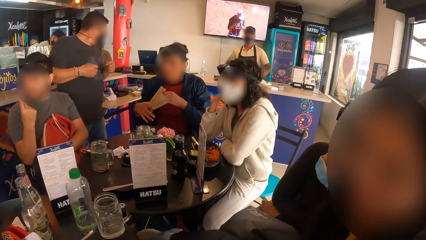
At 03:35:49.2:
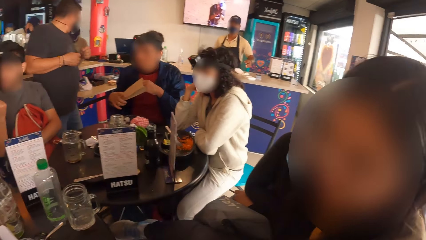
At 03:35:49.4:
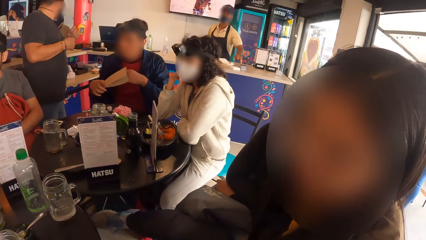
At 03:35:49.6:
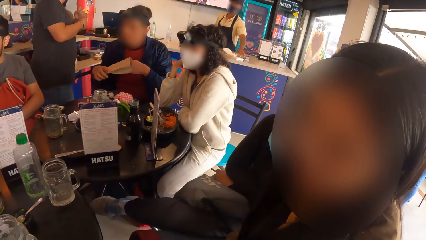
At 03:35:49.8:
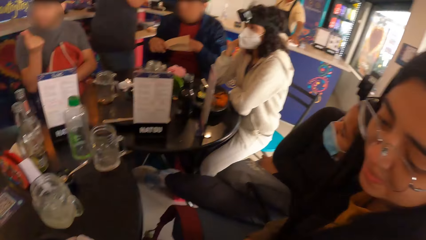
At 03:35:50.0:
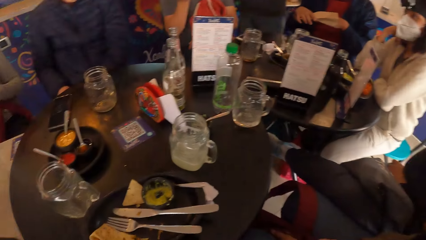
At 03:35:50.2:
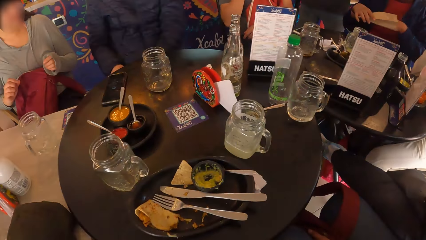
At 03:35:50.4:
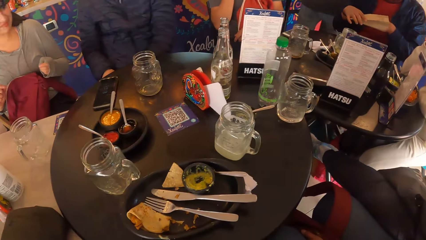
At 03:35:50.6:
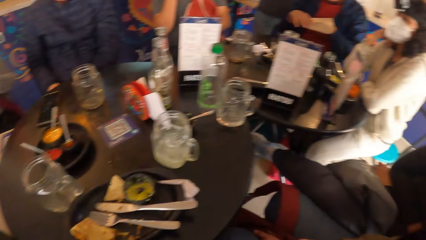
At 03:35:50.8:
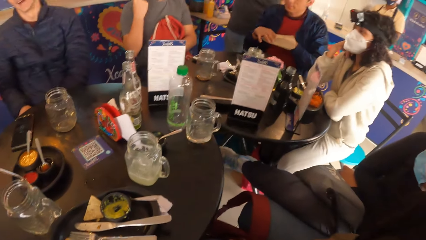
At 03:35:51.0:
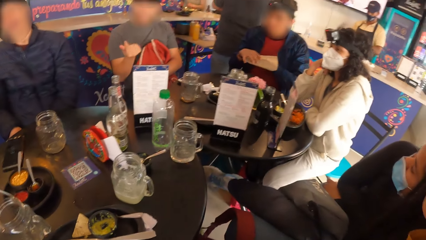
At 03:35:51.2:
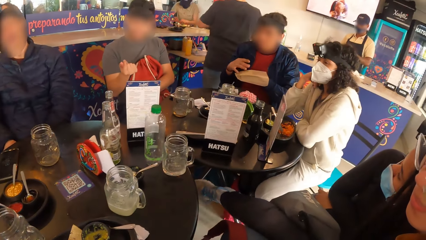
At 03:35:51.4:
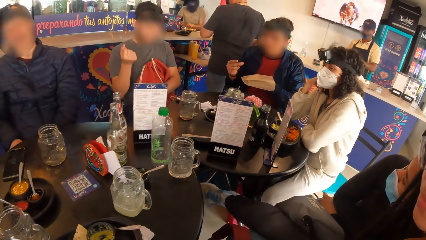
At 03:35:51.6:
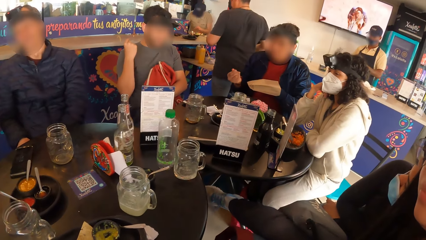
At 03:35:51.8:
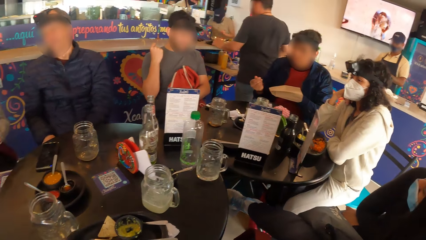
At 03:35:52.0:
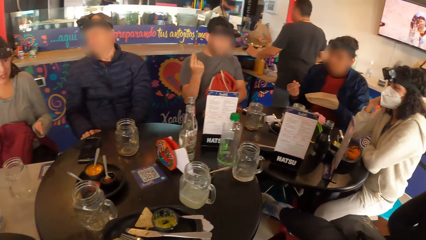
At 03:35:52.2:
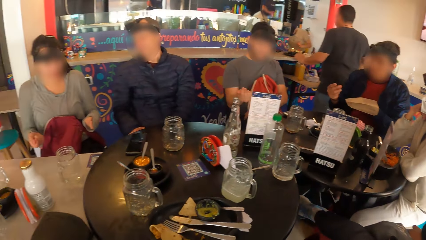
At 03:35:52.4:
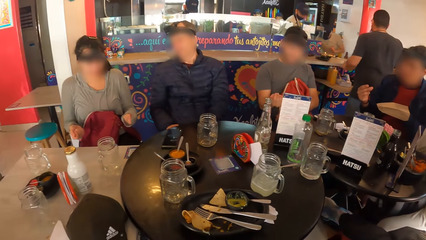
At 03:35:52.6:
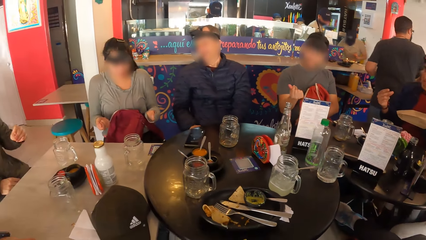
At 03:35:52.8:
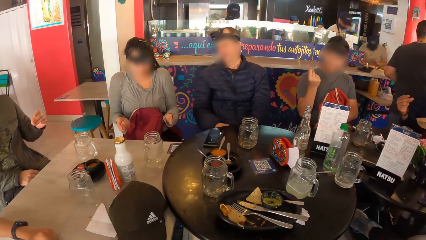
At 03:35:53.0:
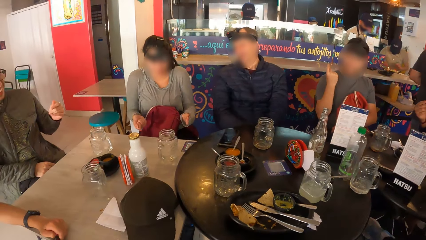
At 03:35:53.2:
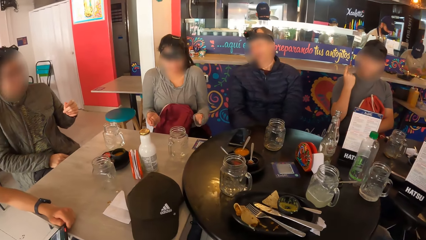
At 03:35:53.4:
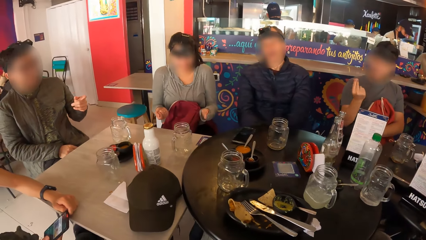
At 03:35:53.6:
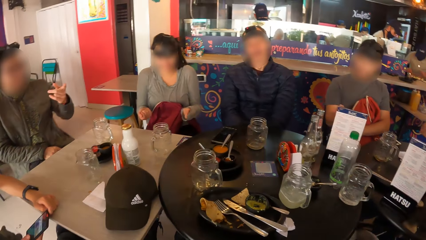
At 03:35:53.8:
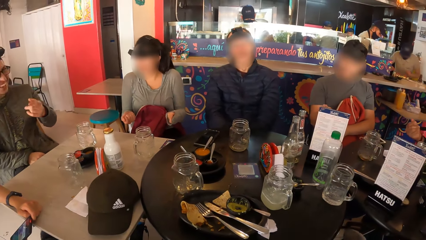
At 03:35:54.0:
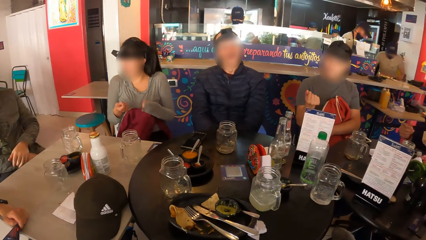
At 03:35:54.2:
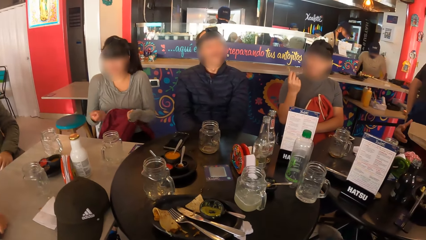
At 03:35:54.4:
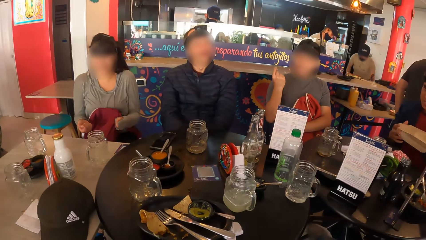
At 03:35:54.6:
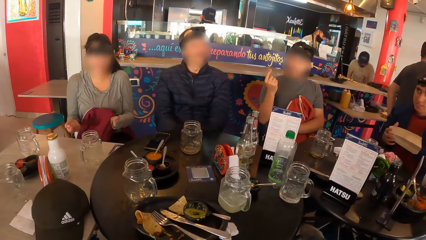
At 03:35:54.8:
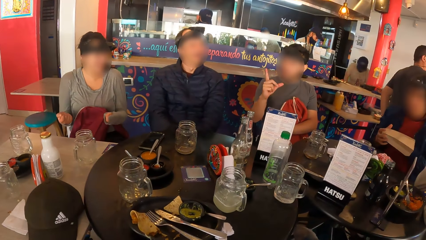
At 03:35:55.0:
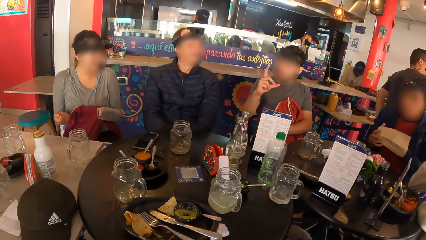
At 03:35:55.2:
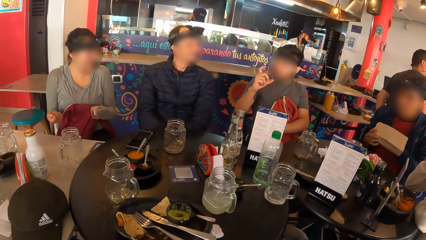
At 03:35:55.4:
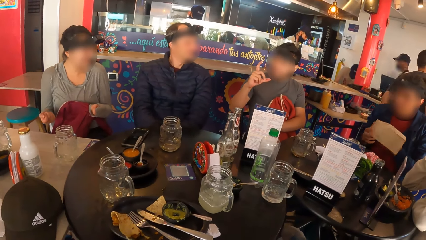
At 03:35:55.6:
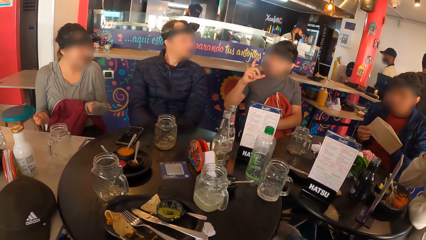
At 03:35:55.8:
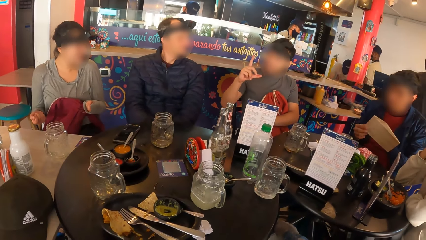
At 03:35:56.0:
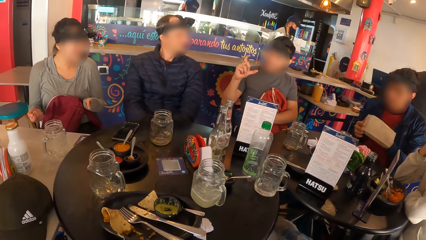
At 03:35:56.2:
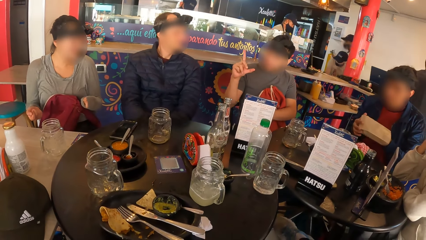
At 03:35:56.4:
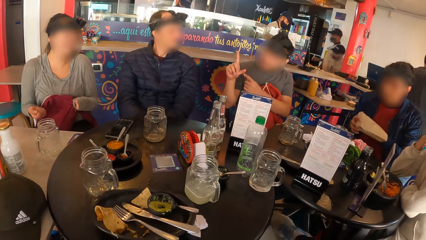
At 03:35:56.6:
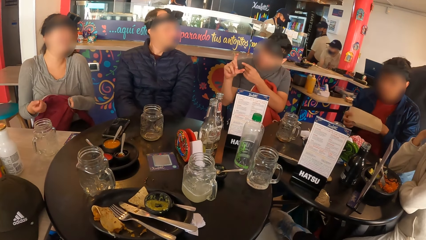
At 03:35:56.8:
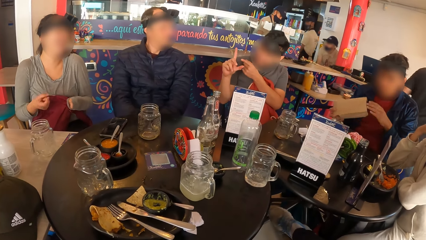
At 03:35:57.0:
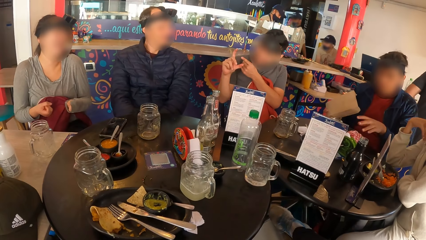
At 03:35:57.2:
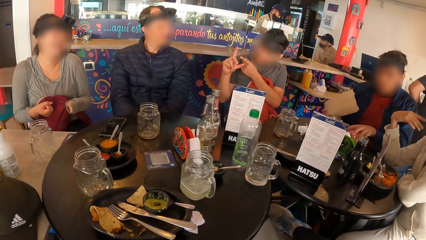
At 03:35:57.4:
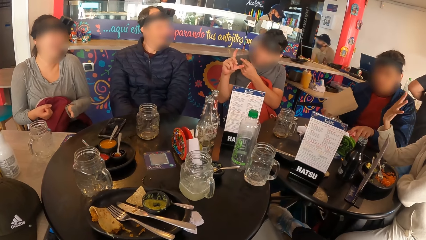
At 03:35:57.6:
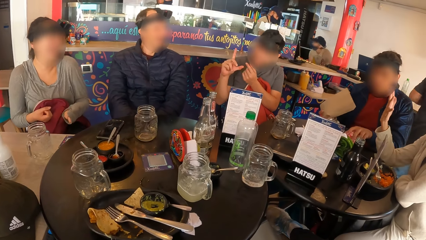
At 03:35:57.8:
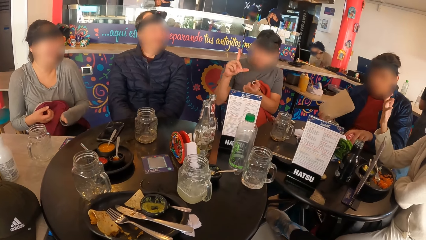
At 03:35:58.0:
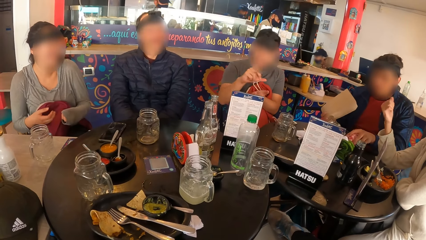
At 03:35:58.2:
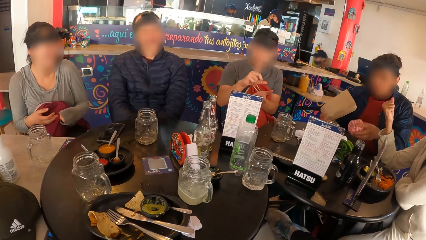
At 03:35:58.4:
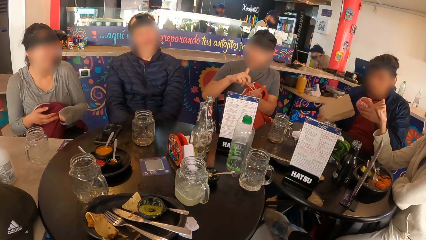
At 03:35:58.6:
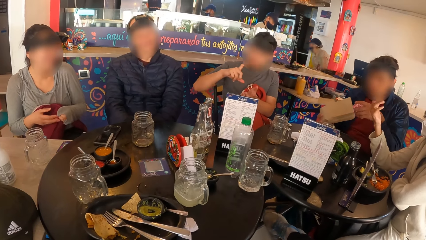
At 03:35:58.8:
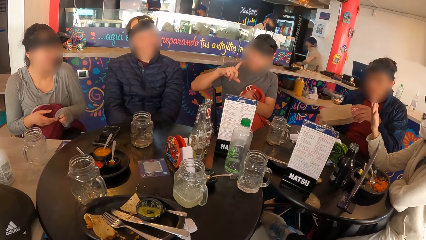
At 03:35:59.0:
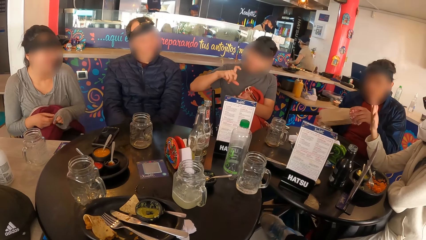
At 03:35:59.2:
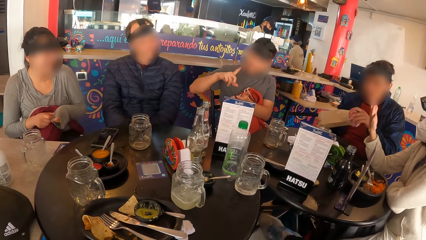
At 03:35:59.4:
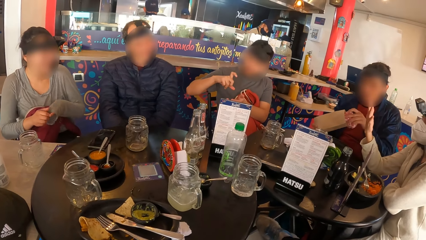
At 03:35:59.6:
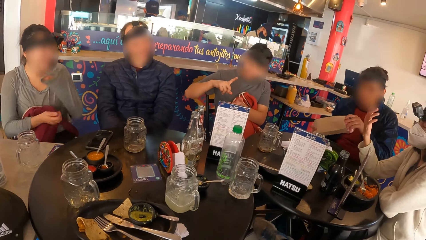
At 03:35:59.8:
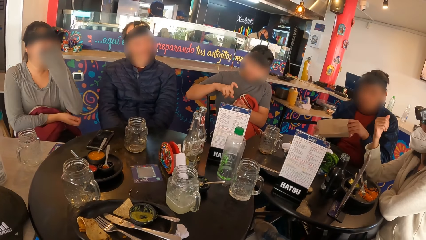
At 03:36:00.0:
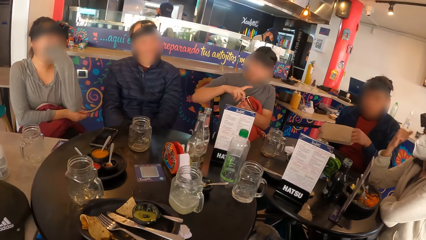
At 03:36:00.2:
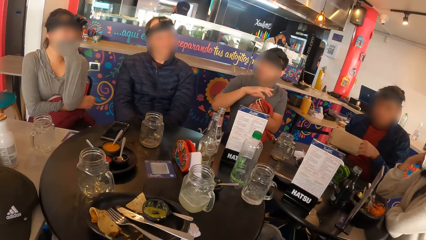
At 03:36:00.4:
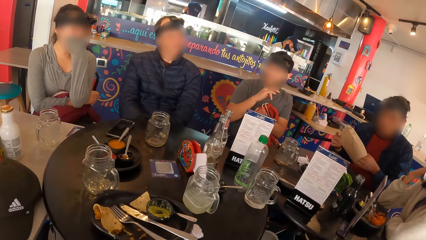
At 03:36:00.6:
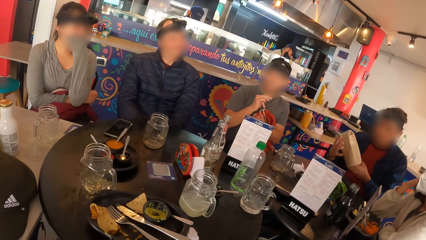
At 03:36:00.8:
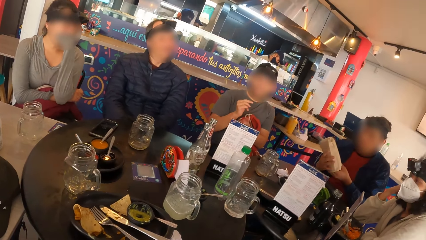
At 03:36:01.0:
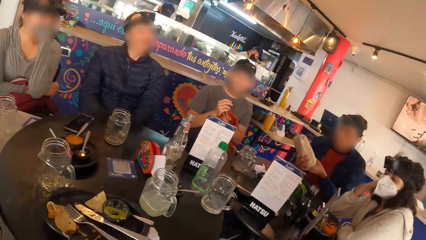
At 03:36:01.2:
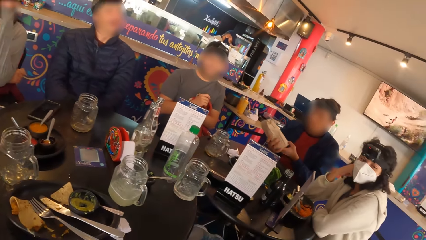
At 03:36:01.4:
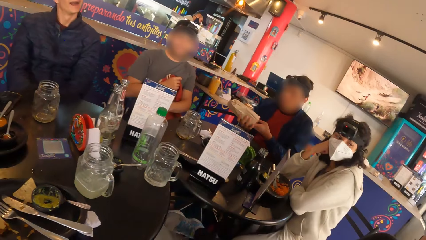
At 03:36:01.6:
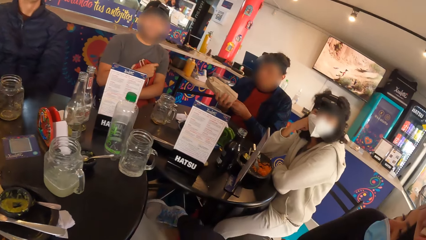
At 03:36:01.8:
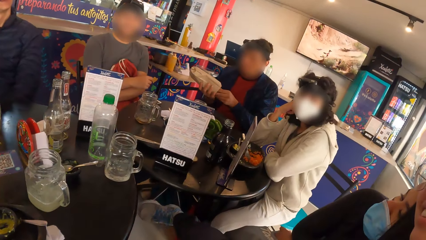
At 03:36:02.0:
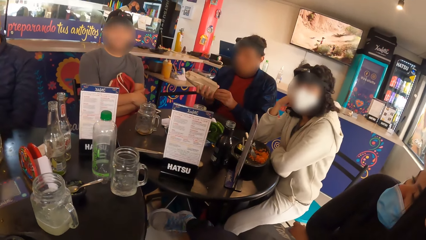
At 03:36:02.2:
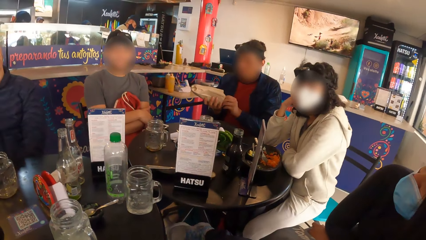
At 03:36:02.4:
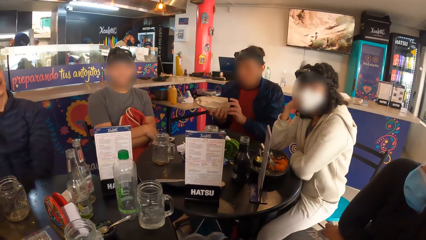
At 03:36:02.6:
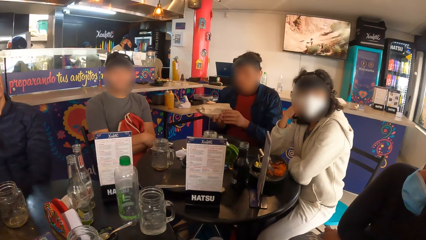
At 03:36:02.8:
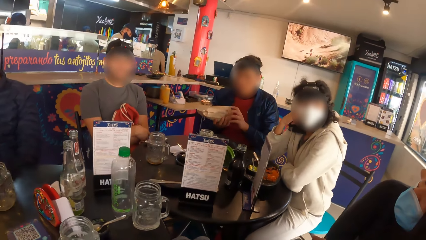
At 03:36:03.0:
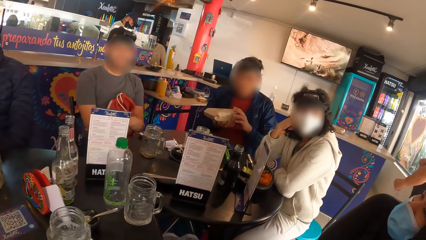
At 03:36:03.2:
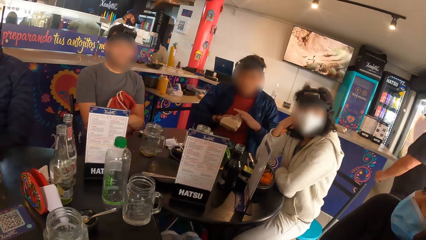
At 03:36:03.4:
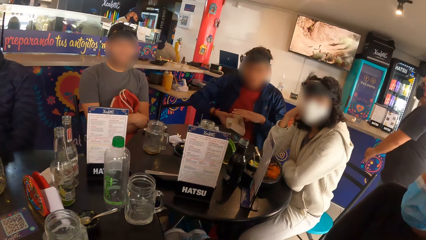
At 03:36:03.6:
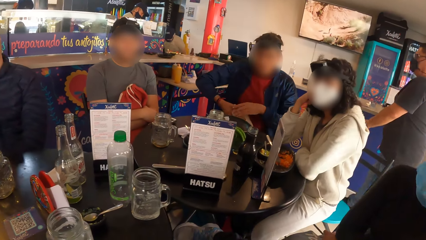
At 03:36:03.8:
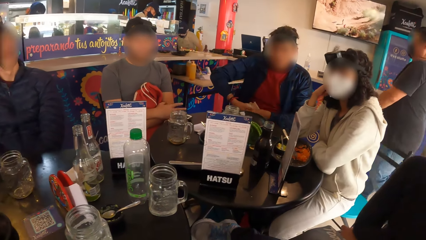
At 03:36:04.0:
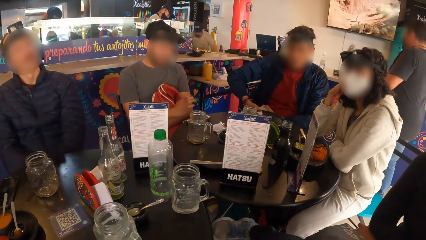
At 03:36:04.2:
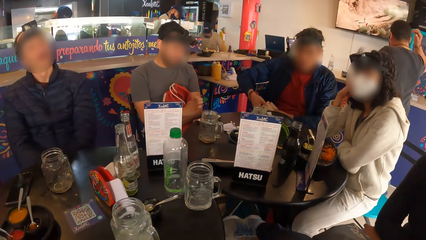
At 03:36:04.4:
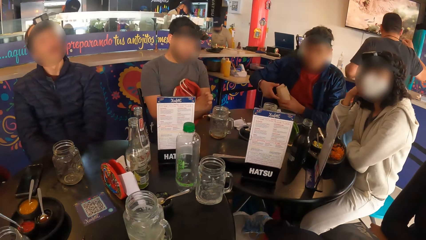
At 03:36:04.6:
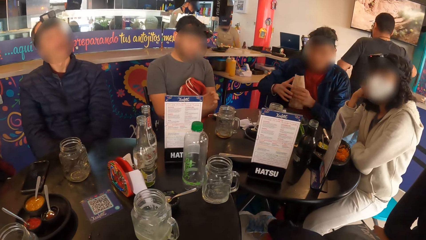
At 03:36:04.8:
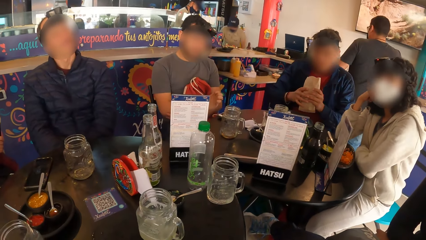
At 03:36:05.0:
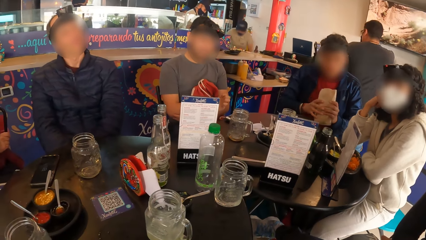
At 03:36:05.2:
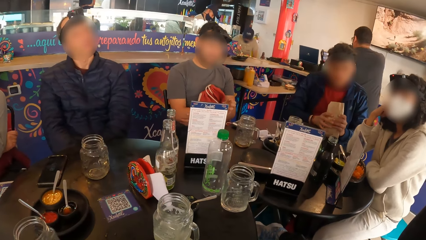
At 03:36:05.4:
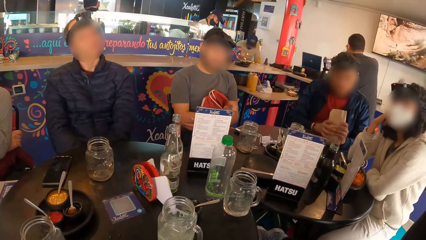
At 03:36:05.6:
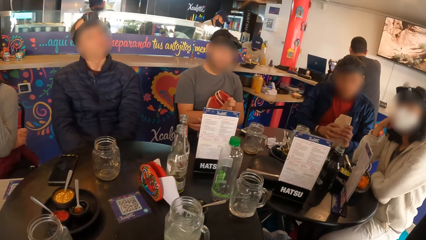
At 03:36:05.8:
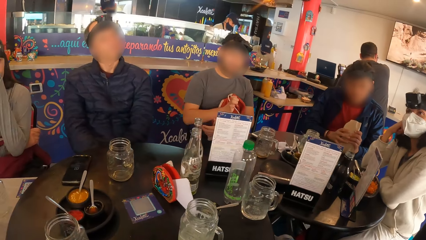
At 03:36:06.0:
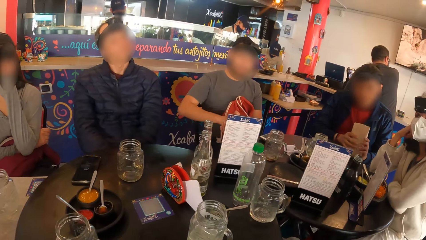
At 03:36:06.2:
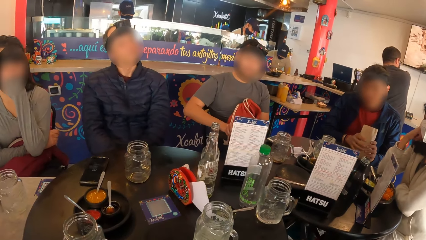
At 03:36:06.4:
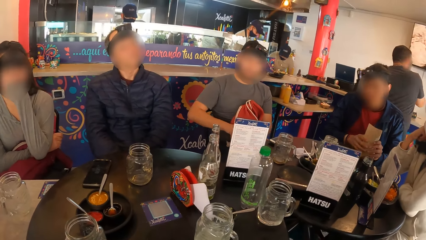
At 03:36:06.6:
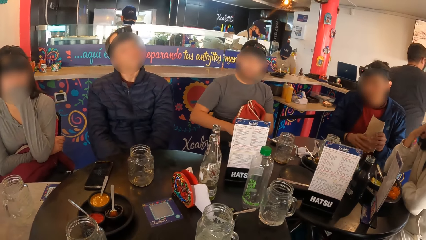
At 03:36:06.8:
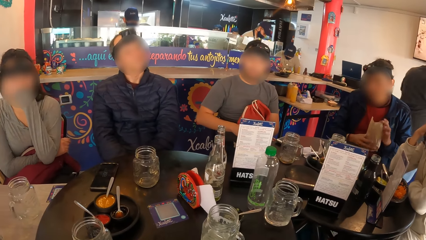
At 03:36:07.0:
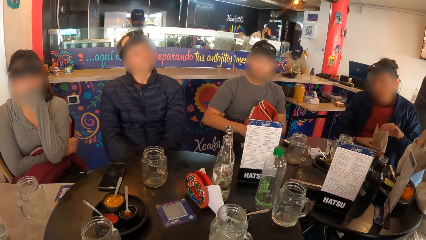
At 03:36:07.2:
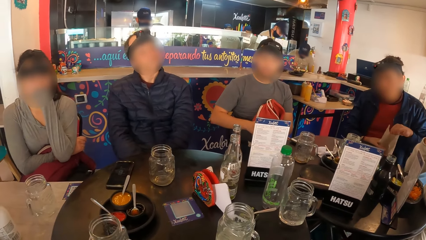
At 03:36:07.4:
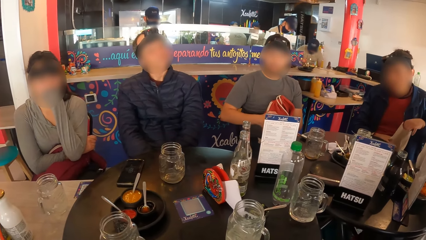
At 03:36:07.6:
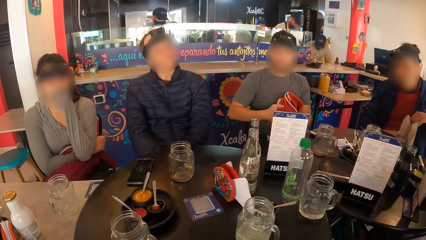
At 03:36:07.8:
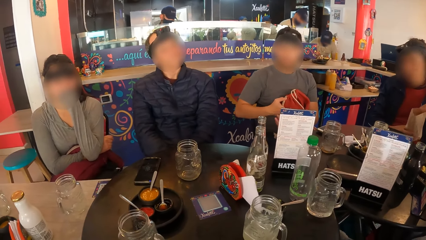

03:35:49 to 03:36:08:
The man opens the paper bag with his left hand. He inserts his hand in the paper. The camera wearer looks at a person. The man picks up a pack of burger from a table with his left hand. He puts the pack of burger inside the paper bag in his right hand. A woman adjusts her cloth with her right hand. The man places the paper bag on the table with his hands. He straightens the paper bag with his hands.
